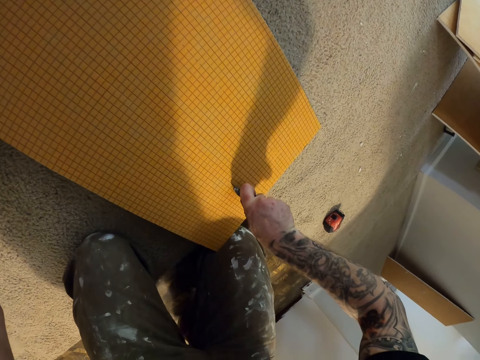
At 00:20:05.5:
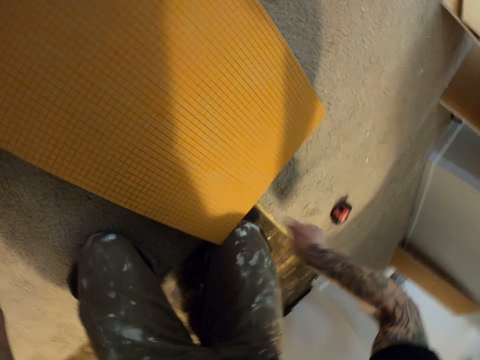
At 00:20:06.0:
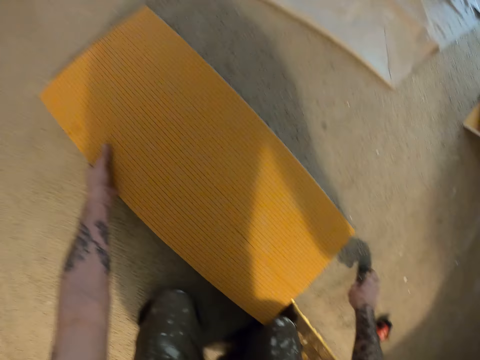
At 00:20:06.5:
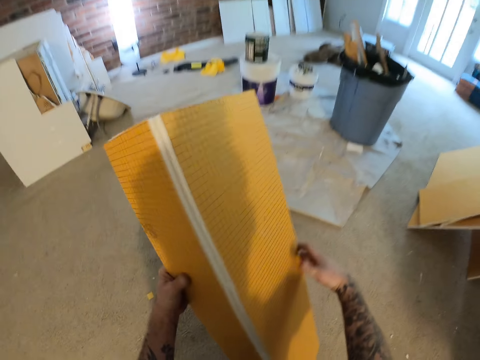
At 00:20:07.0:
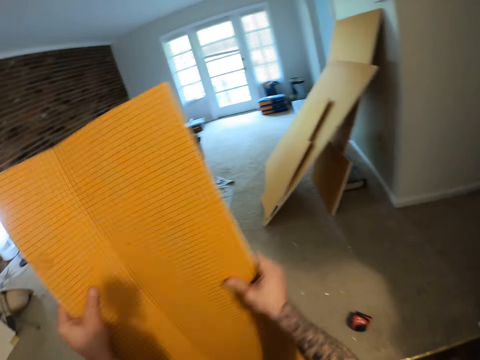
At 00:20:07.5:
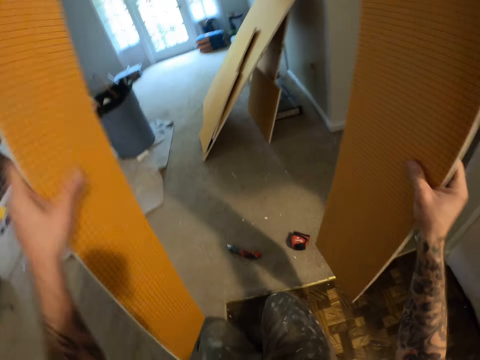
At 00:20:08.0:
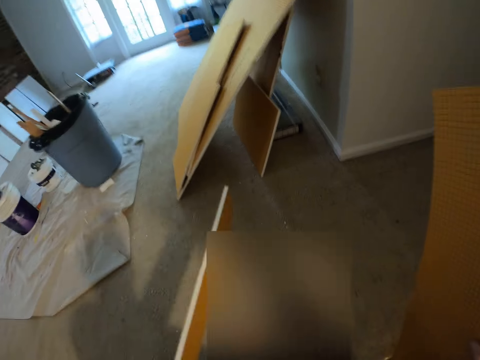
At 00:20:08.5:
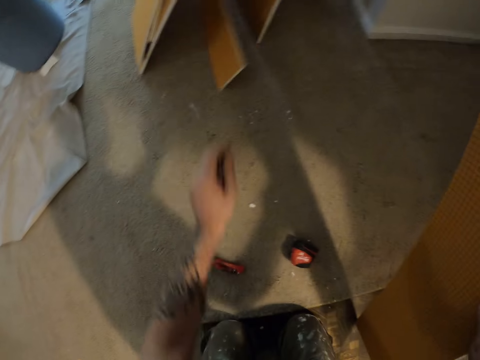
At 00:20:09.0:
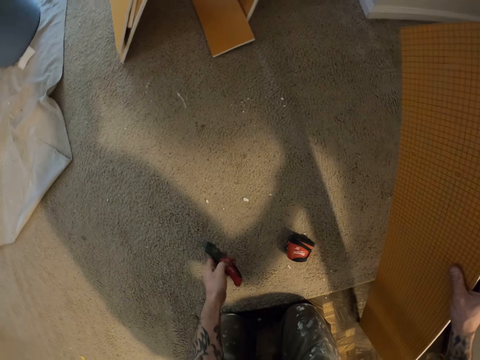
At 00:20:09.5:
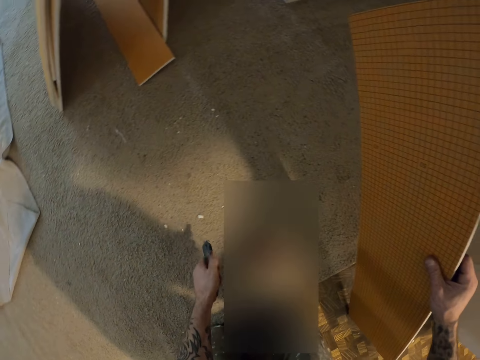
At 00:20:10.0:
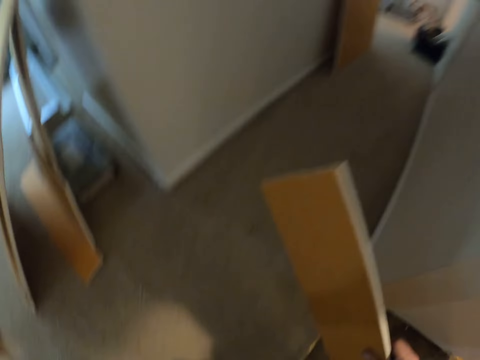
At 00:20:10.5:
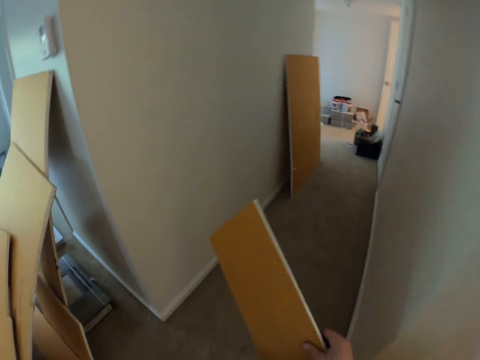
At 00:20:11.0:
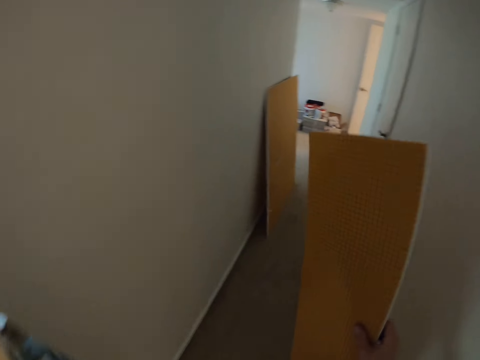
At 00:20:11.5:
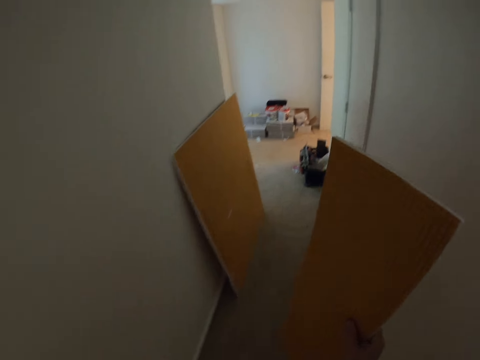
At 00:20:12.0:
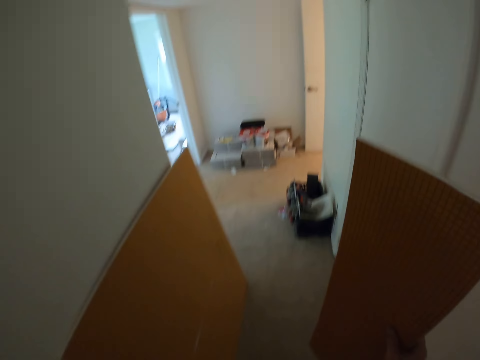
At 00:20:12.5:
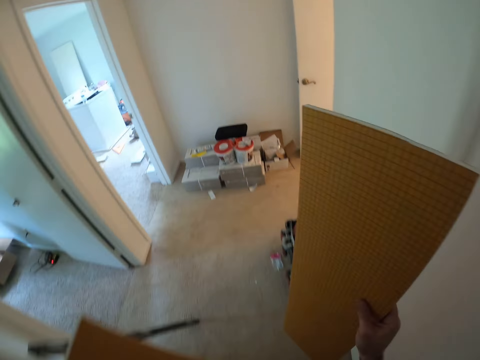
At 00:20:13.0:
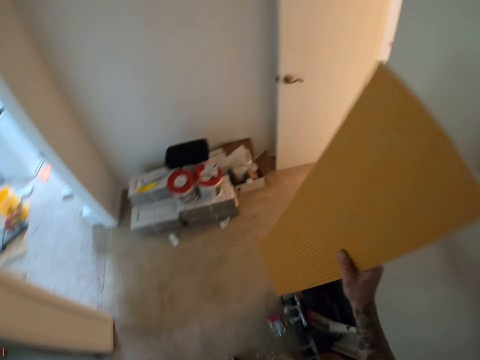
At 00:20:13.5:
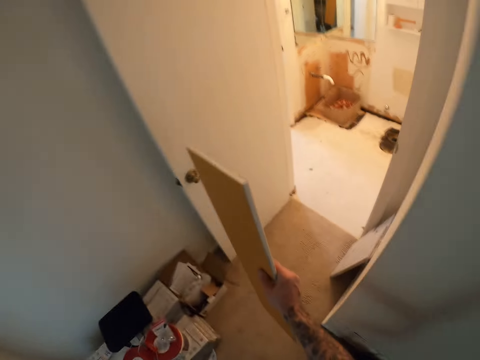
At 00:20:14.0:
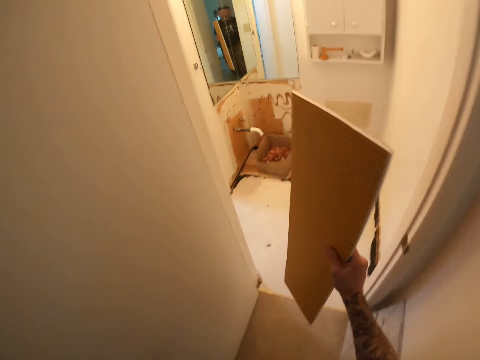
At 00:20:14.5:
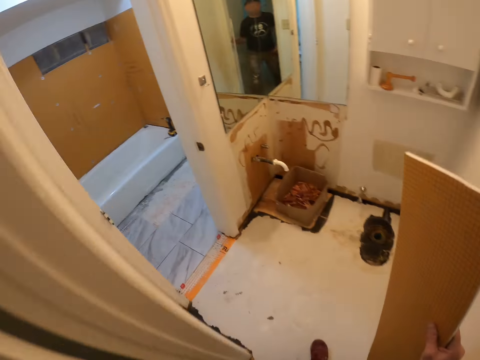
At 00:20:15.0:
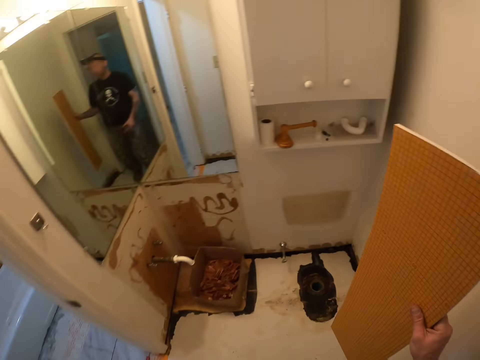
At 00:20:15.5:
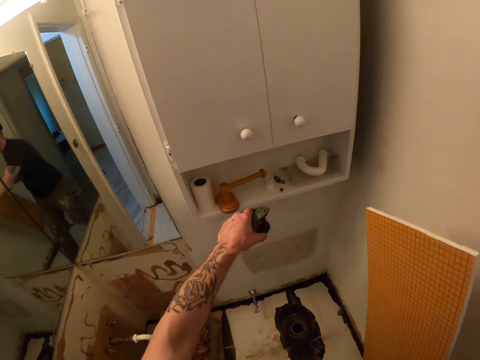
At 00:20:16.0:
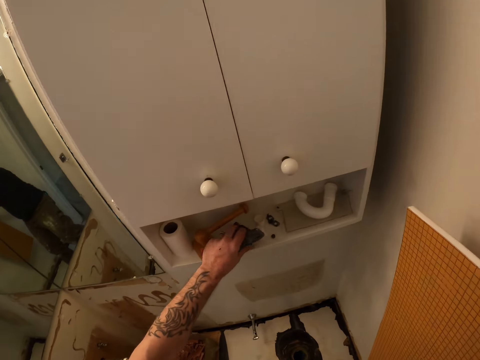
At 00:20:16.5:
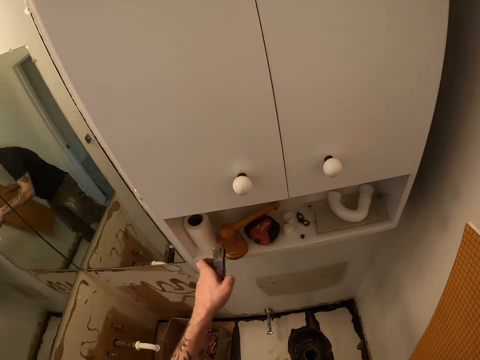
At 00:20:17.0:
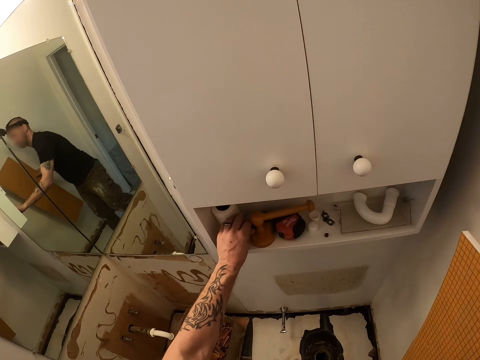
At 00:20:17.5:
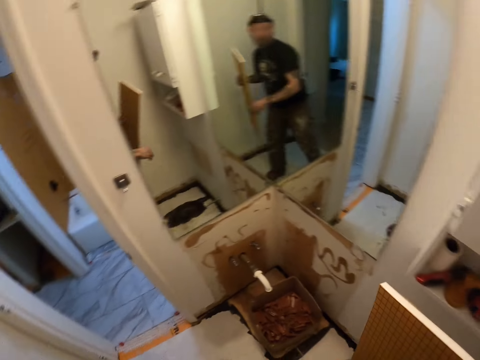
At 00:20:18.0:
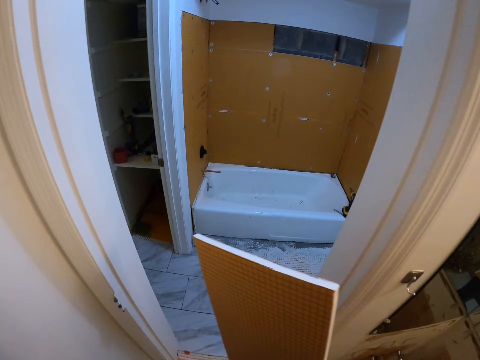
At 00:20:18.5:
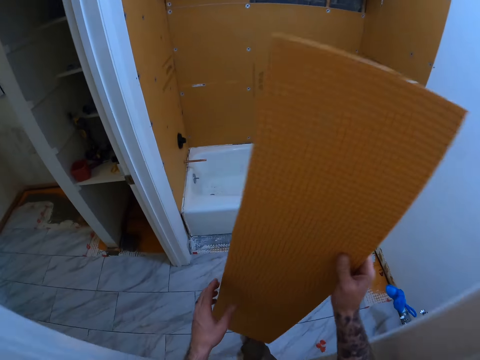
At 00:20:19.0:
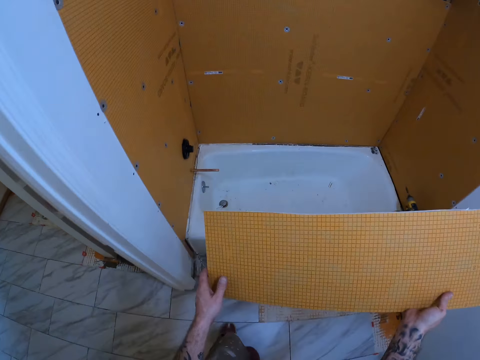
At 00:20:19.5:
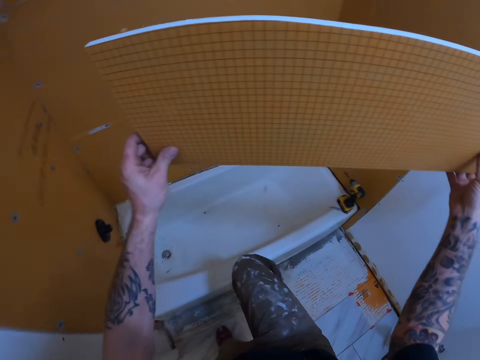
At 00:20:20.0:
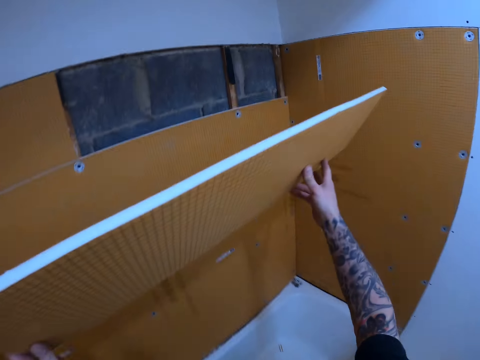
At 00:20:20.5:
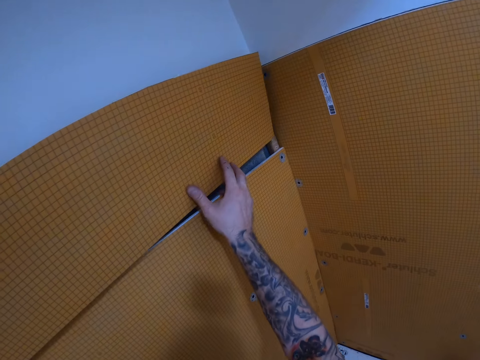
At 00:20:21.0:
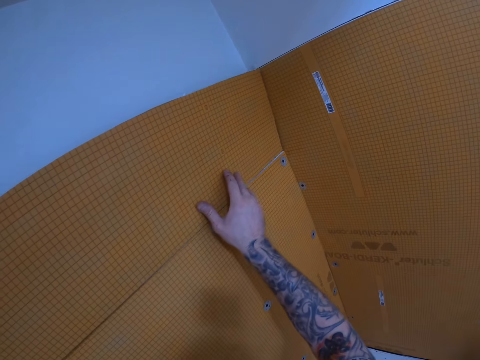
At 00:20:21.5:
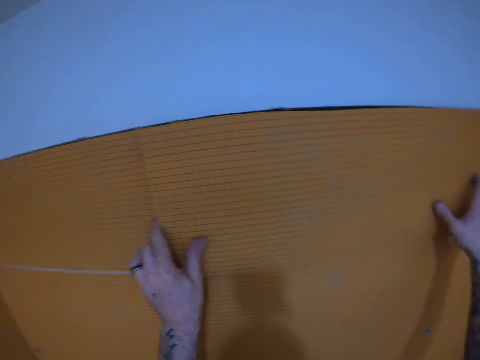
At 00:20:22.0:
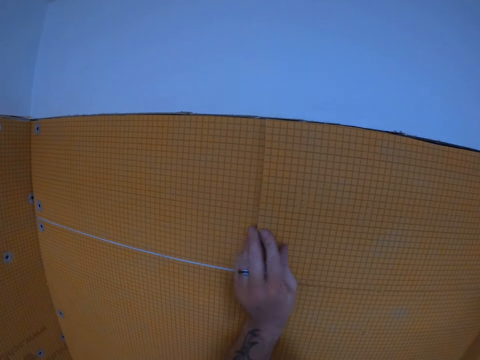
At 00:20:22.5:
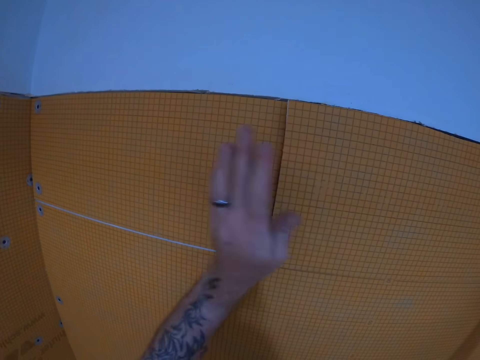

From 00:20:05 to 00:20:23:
The camera wearer drops the cutter knife on the floor. They split the tile backer board into two with a hand. They drop the tile backer board on the floor. They pick up the cutter knife on the floor. They pick up the tape measure on the floor. They walk around a room. They drop the tape measure and cutter in a cabinet. They walk around the room. They insert the tile backer board in the wall.

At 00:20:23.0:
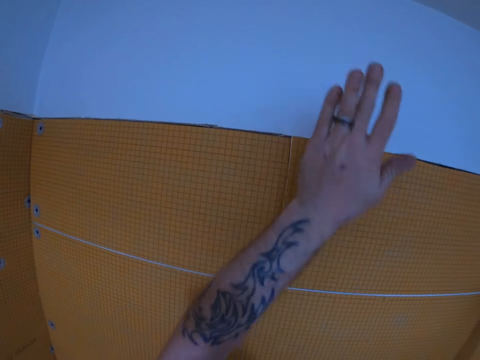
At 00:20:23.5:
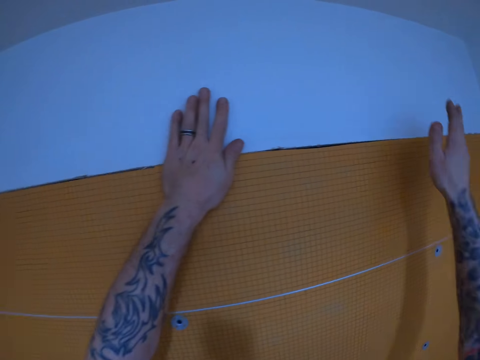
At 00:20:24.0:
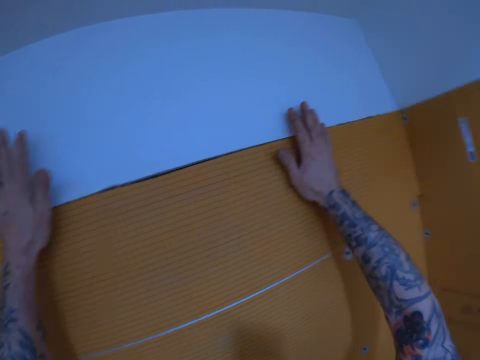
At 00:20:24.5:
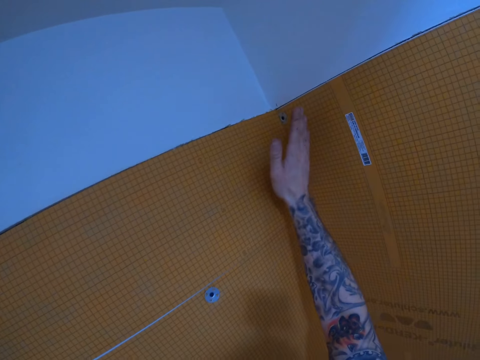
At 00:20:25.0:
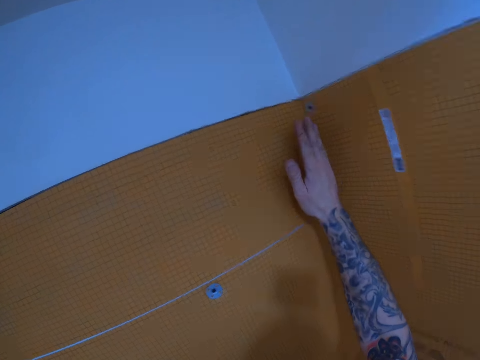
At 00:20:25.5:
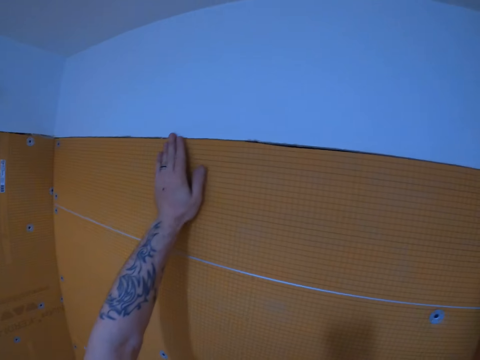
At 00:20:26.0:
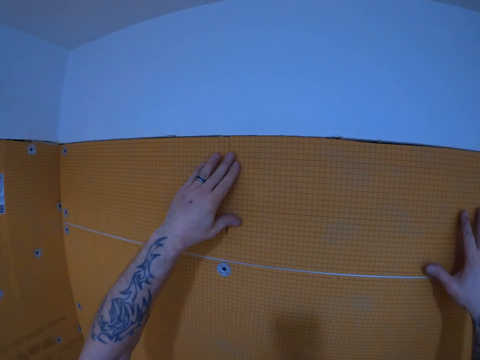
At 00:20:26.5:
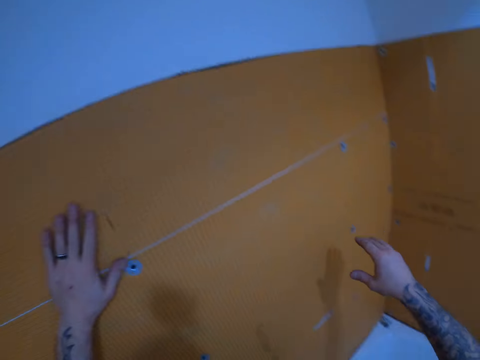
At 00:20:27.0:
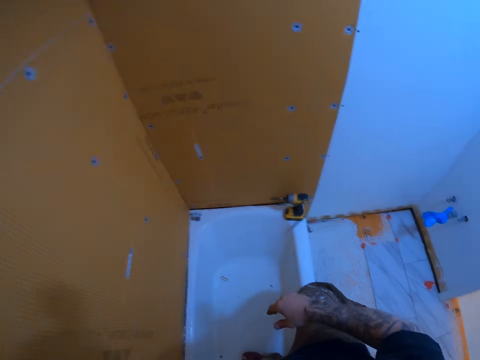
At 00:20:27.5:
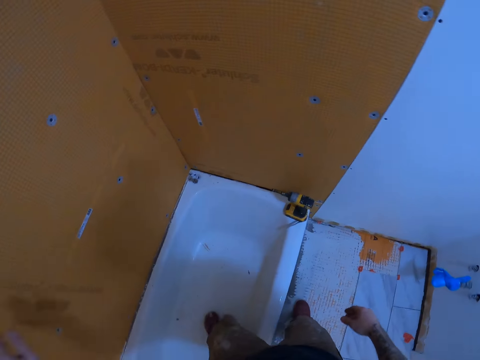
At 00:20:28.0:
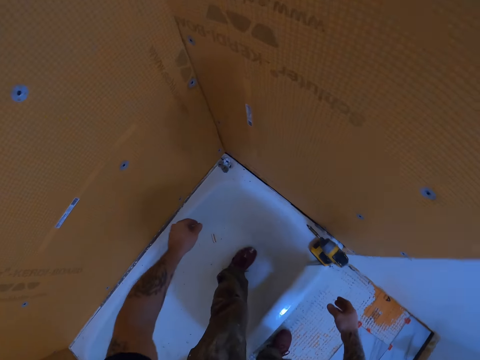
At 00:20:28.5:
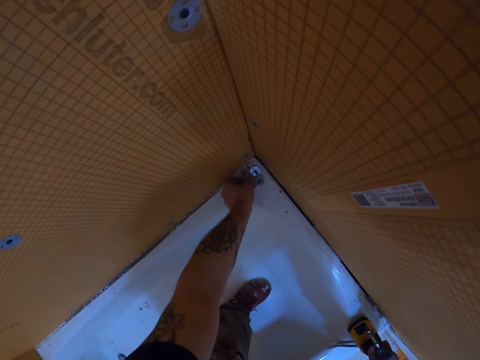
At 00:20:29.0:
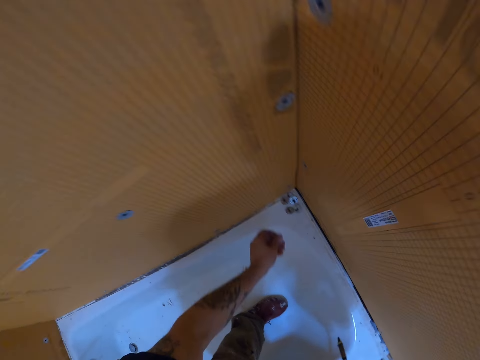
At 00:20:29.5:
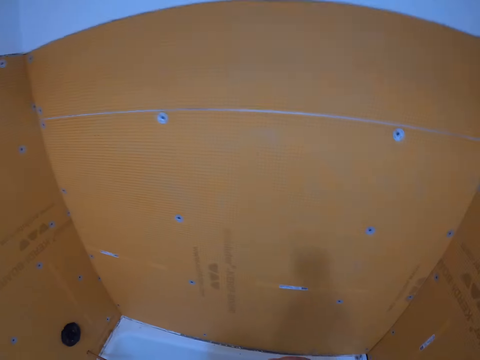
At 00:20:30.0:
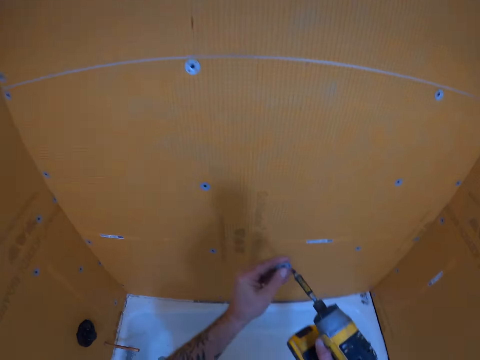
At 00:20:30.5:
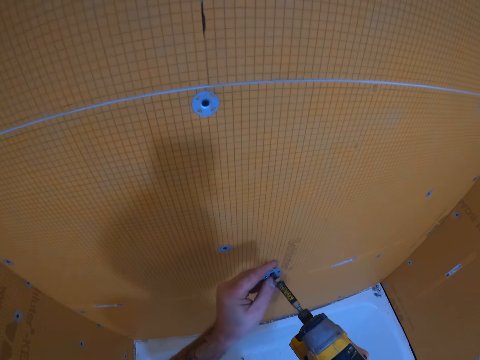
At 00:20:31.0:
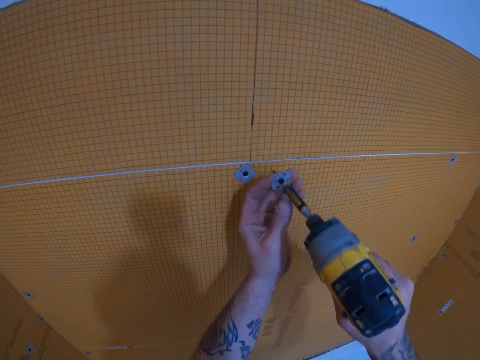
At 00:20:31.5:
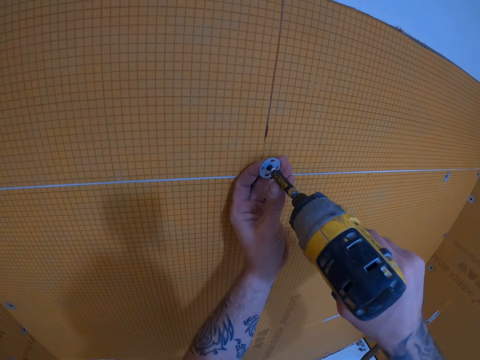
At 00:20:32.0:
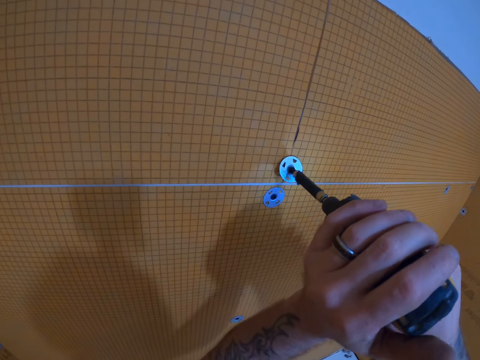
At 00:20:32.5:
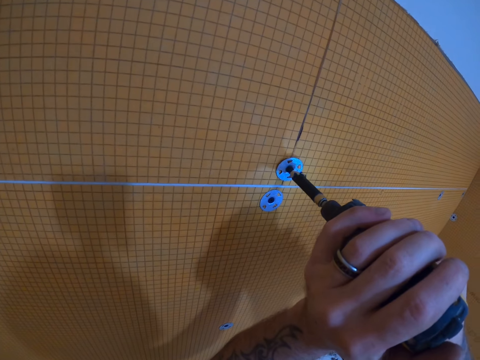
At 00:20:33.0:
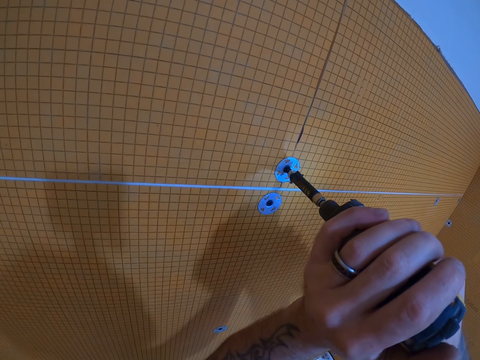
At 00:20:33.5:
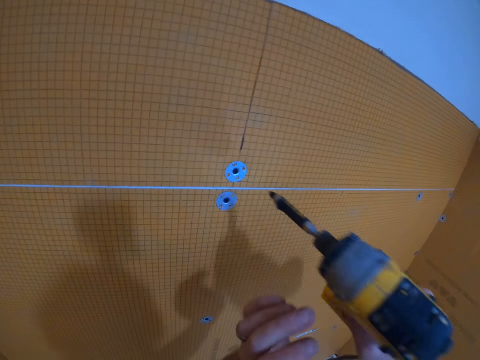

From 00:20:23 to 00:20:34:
The camera wearer adjusts a wall paper or tile backer board on the wall. They pick up the hand drill on the top of a bathtub, and pick up a tile backer washer on the bathtub. They insert the tile backer washer to the hand drill. They drill the tile backer washer into the tile backer board.
